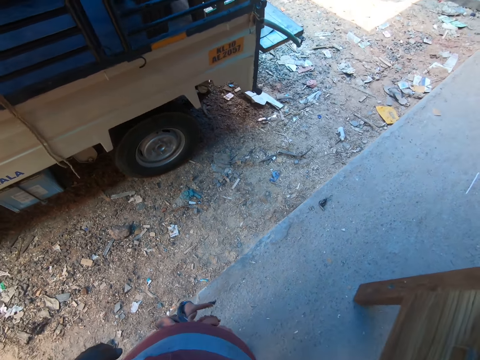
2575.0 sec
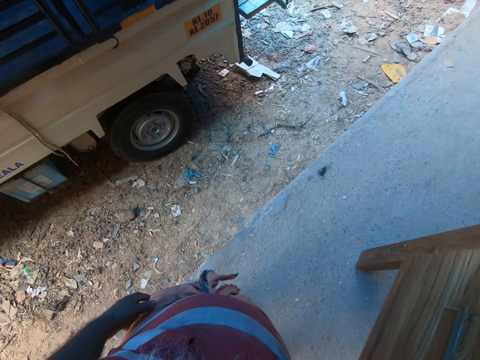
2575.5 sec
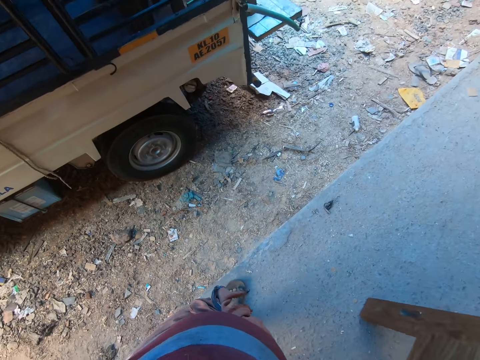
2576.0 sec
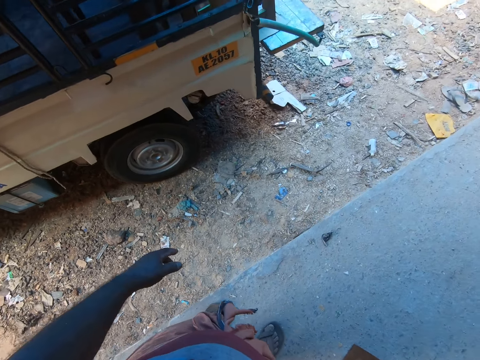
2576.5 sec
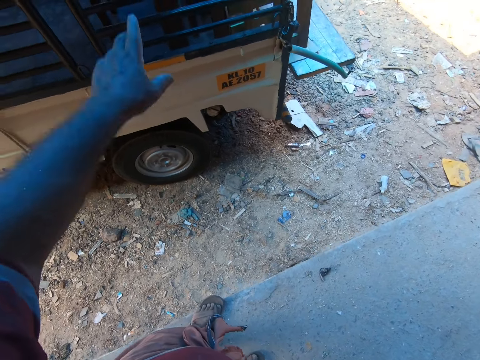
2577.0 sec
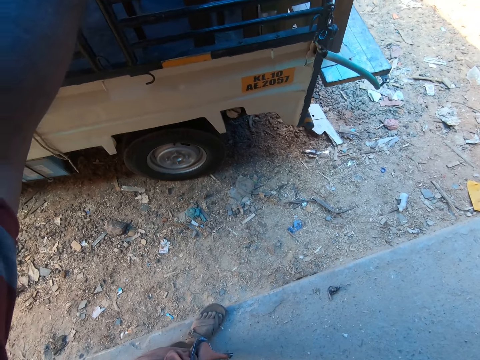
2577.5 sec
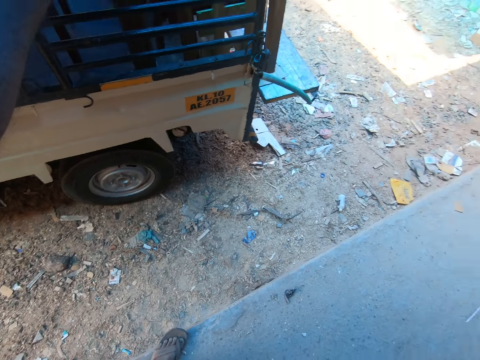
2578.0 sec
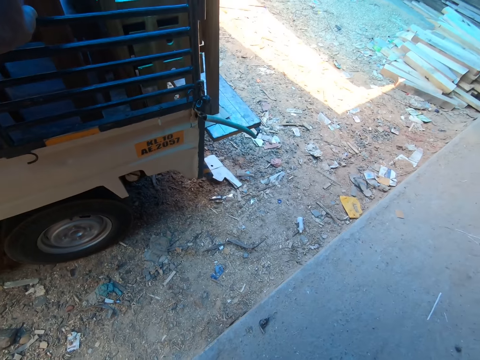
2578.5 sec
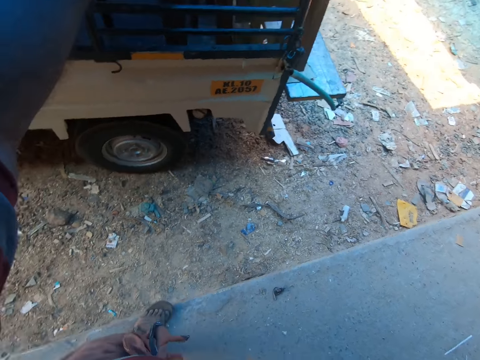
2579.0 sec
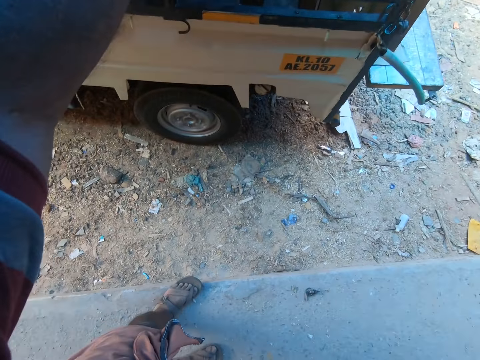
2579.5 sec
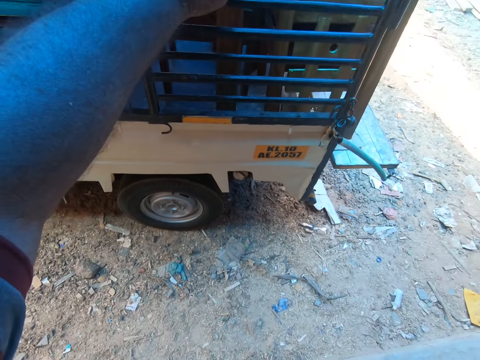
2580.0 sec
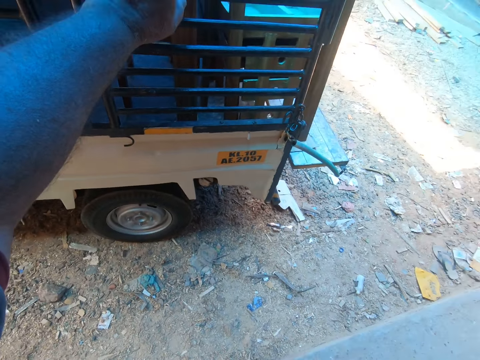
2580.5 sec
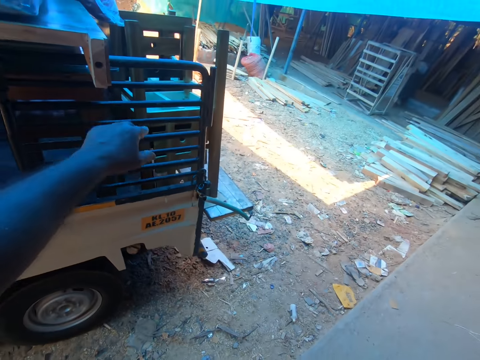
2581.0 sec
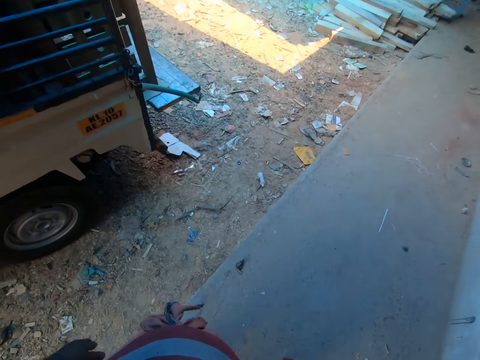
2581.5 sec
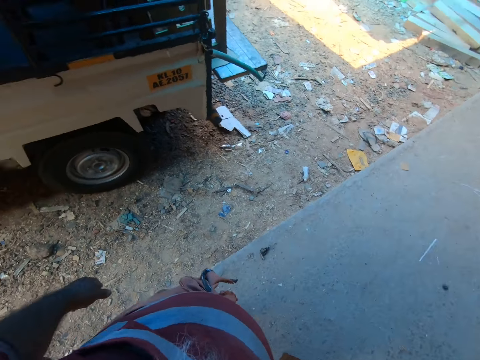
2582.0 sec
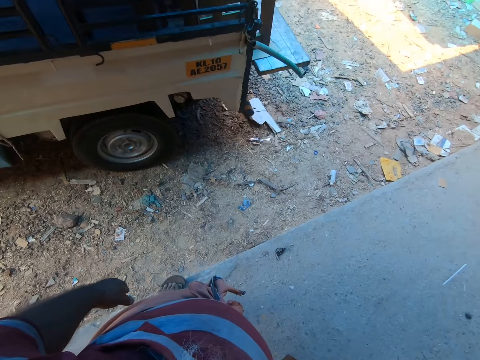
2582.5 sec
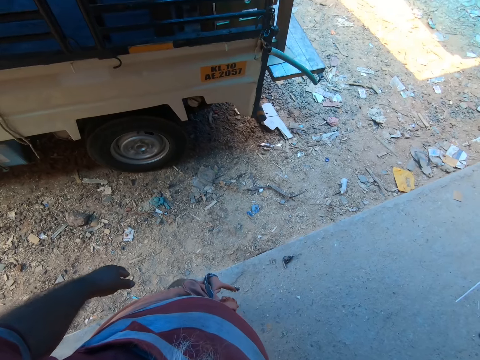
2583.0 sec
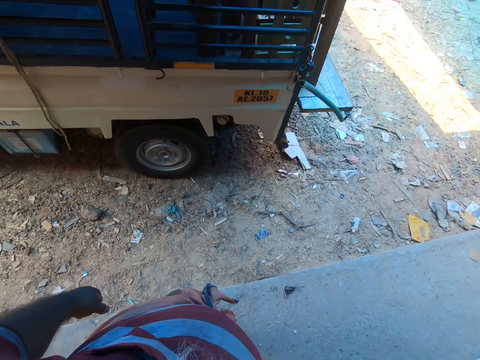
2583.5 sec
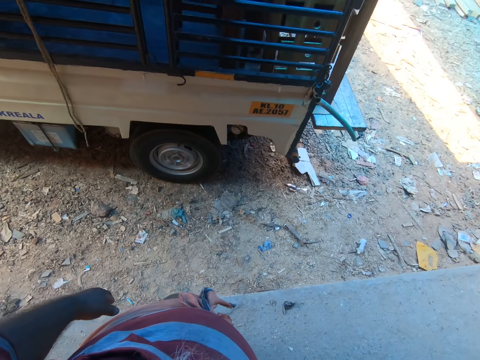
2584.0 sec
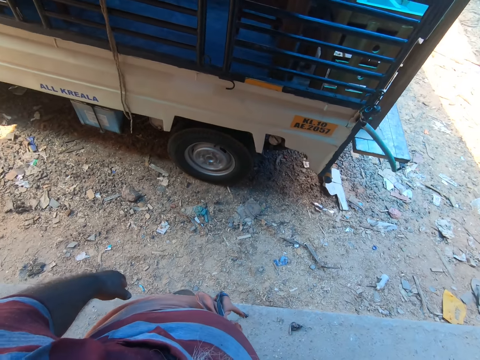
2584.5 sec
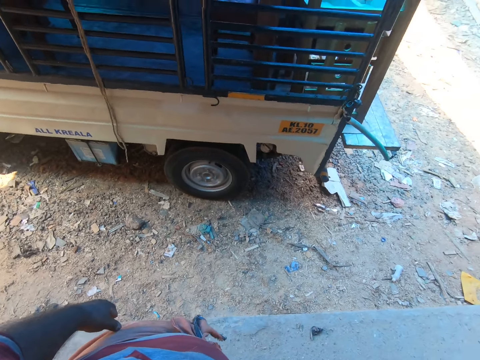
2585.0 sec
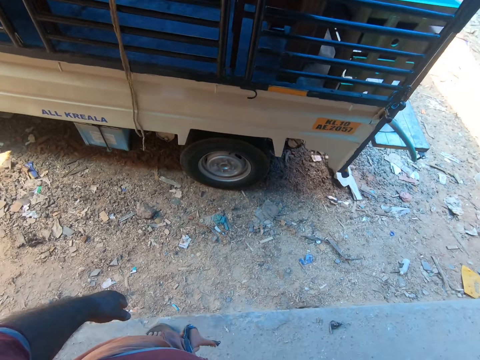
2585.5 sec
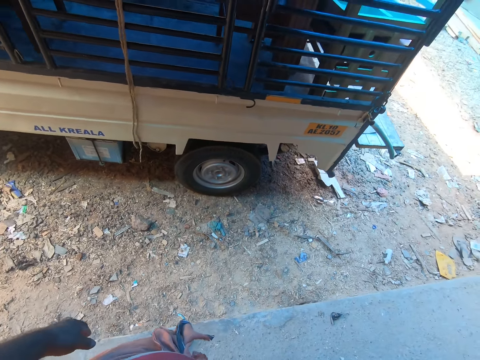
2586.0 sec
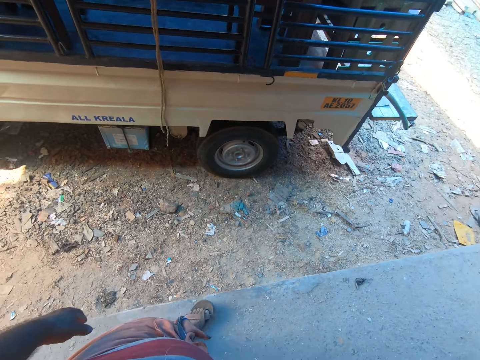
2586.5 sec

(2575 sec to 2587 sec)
The camera wearer raises his left hand.

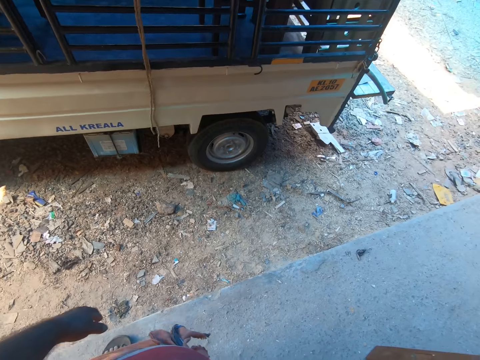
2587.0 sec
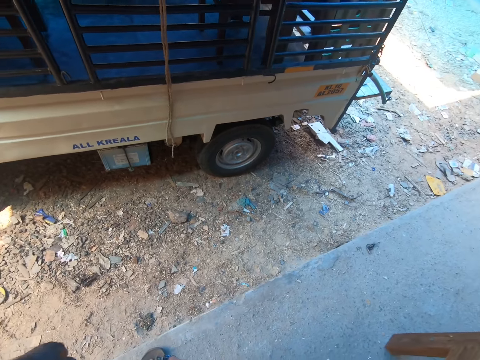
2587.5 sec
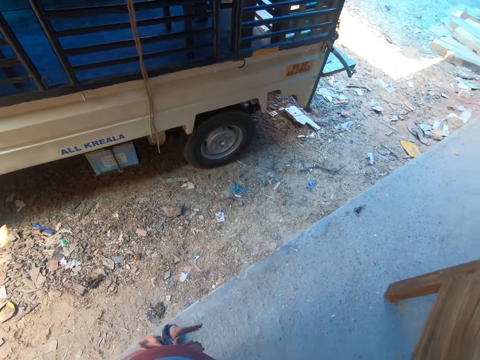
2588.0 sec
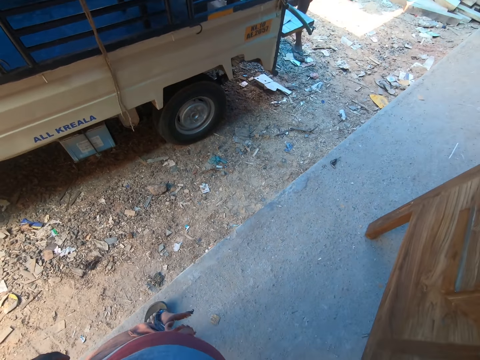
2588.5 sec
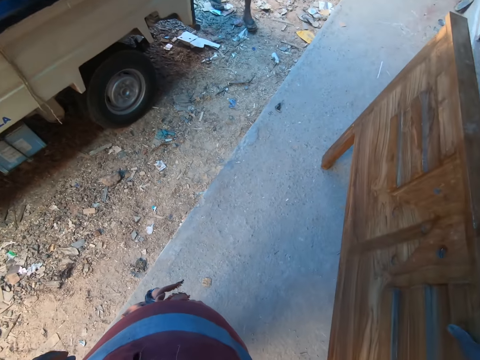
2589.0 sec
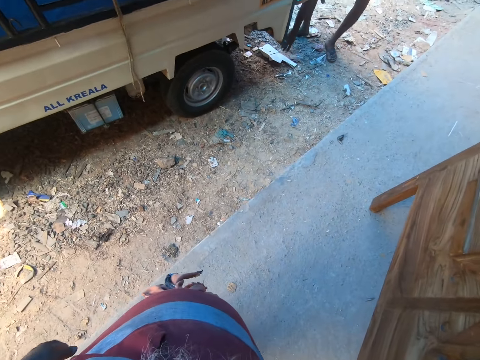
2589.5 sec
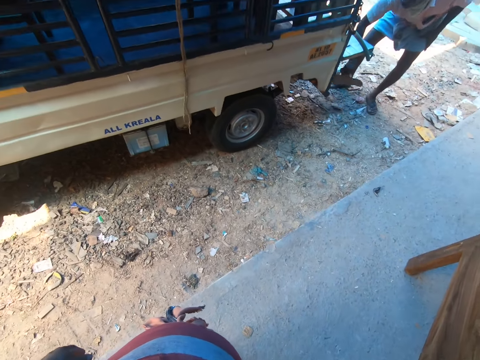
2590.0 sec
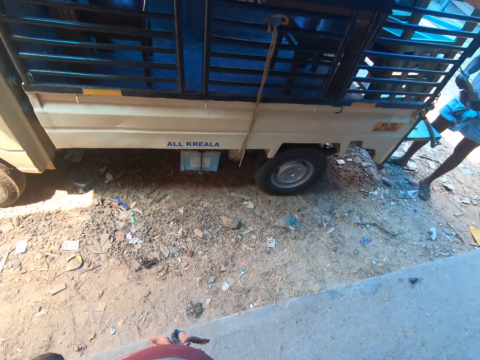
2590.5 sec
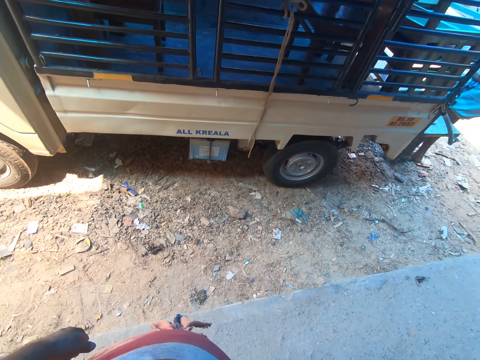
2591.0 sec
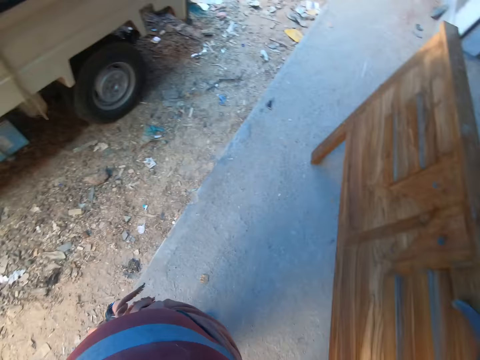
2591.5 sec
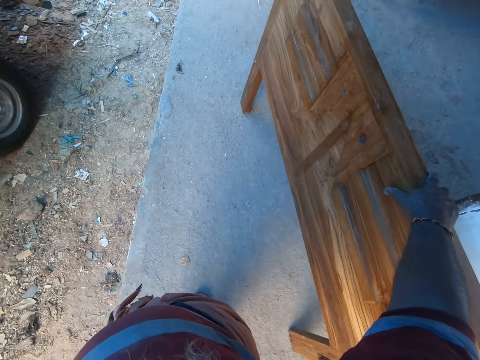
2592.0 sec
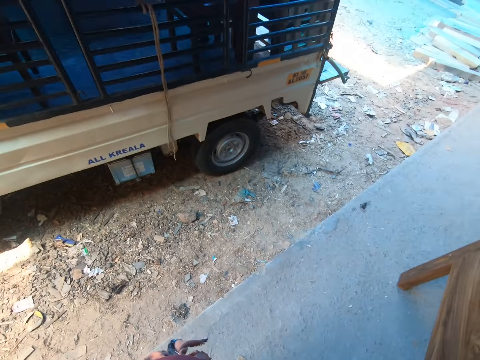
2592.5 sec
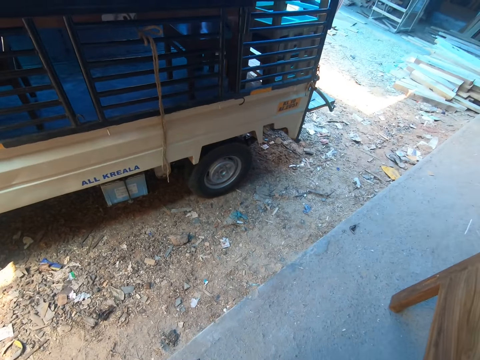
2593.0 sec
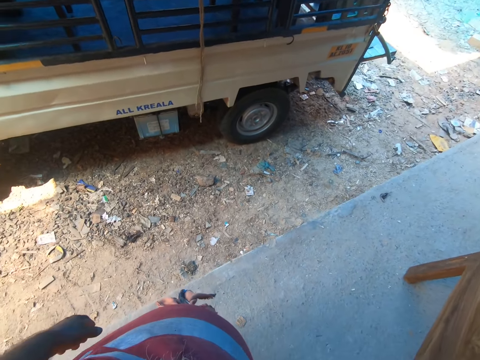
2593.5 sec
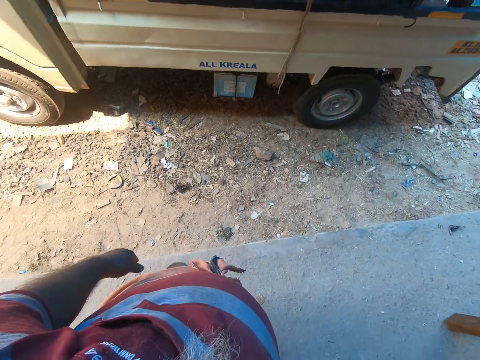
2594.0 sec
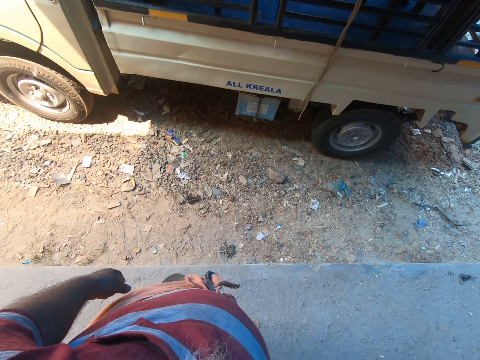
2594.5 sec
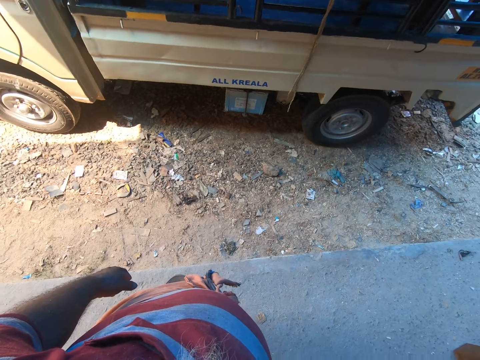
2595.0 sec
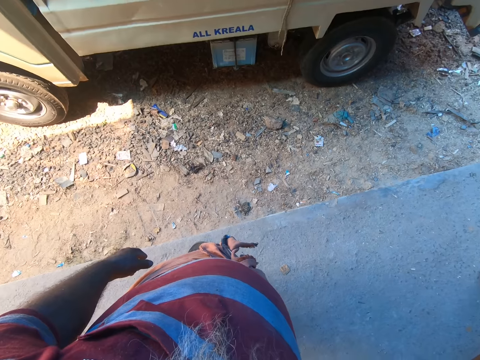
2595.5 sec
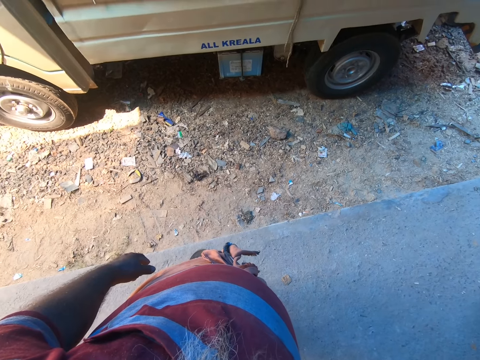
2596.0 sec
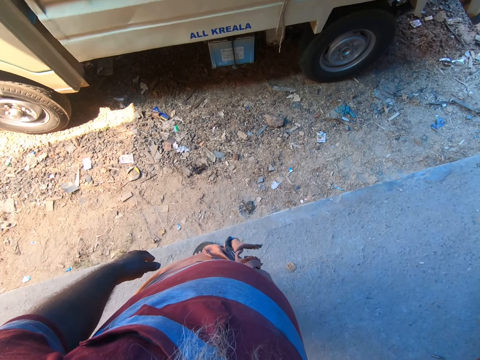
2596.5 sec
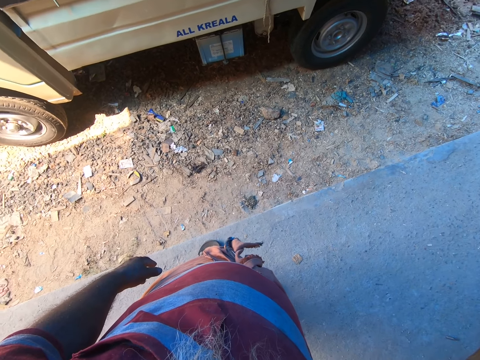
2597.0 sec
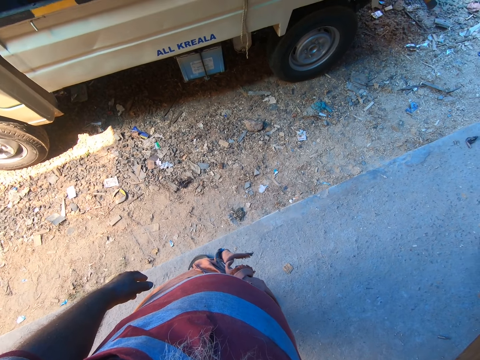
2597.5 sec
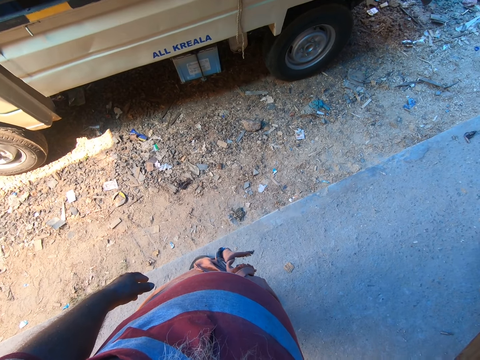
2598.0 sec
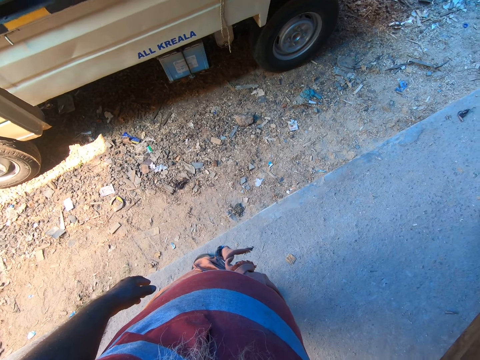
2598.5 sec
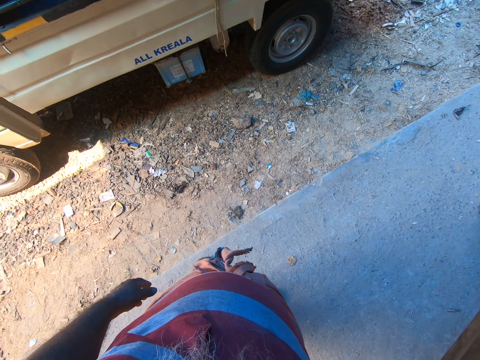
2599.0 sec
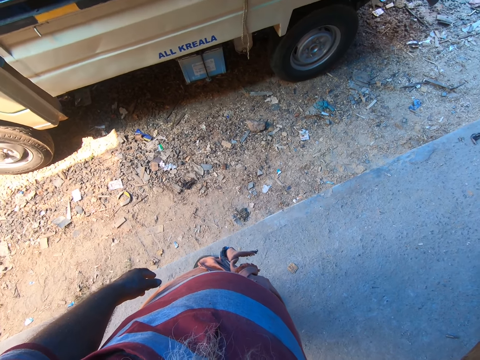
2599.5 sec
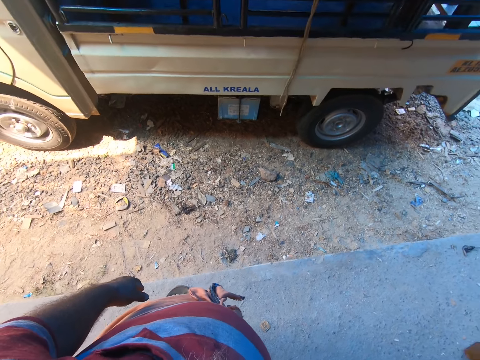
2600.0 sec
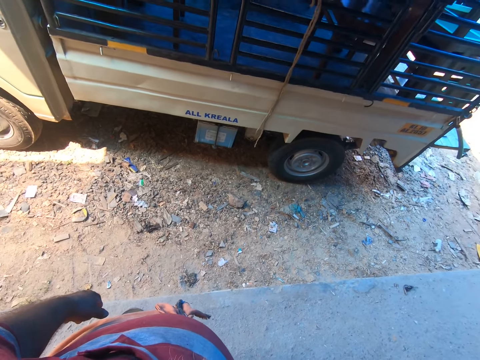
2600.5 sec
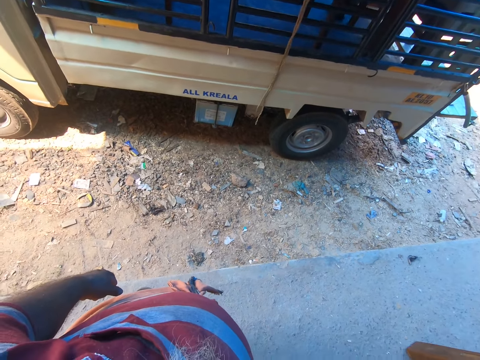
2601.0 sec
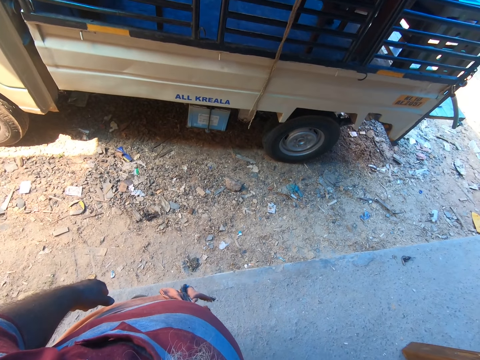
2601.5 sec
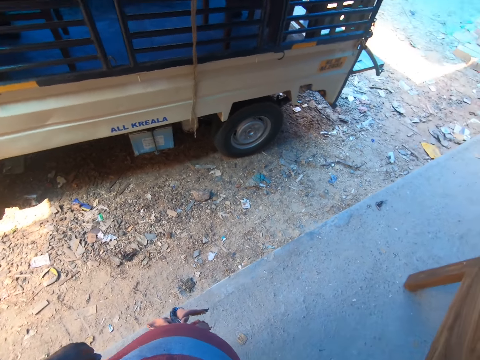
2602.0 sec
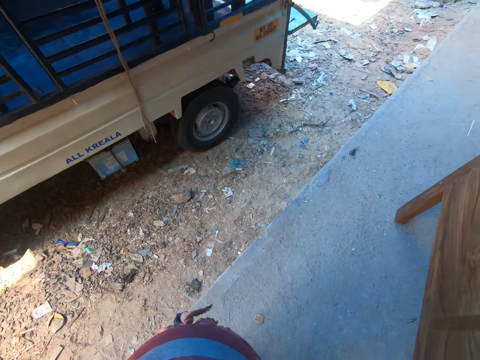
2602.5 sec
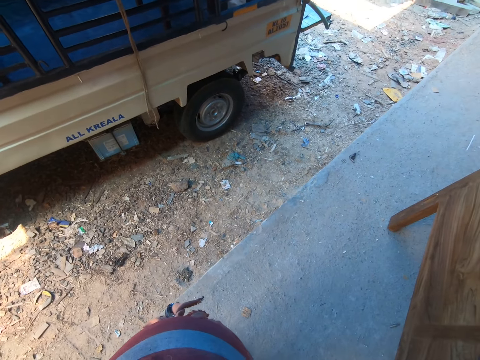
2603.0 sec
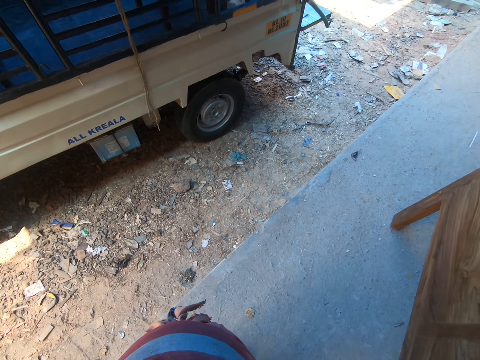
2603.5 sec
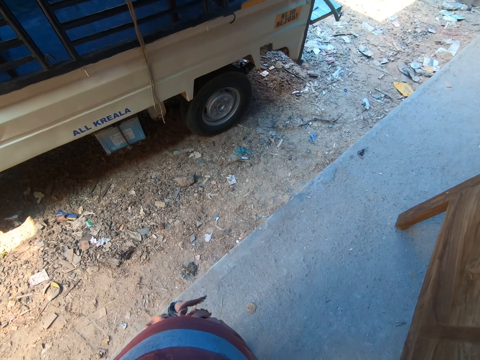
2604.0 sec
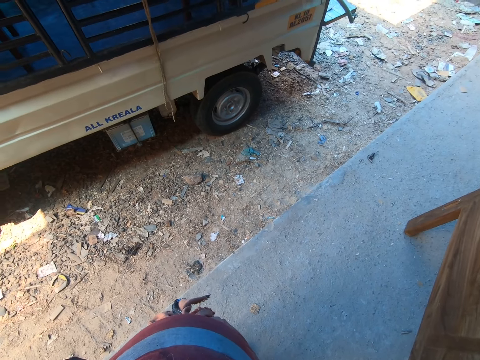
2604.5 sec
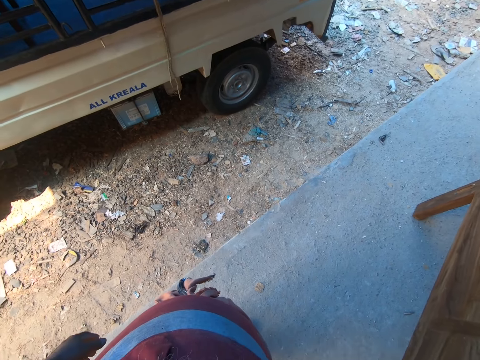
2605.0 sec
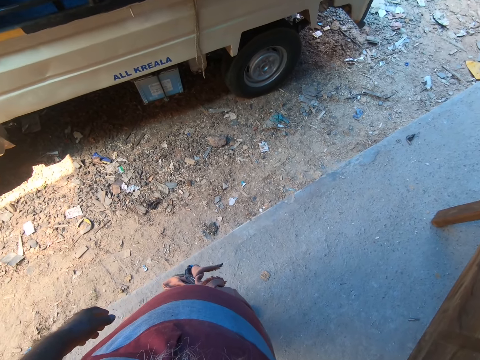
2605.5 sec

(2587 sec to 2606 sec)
The man picks up a paper from the ground with his right hand.
